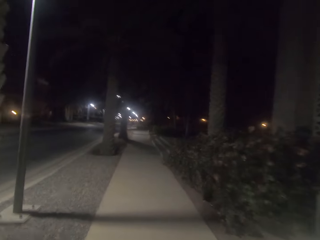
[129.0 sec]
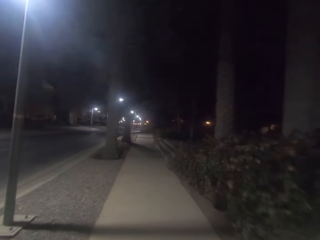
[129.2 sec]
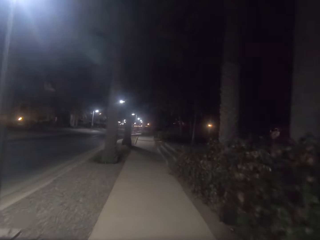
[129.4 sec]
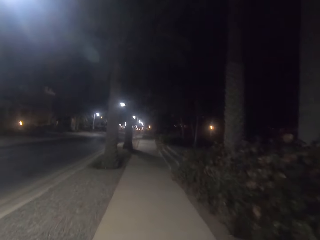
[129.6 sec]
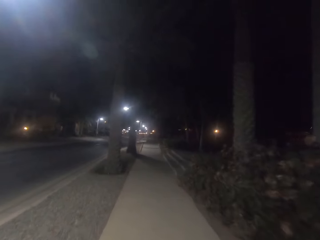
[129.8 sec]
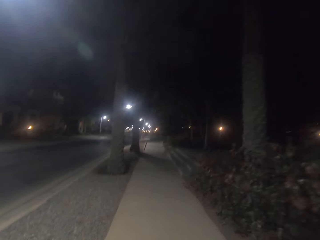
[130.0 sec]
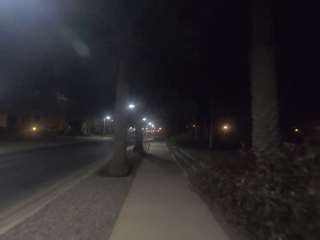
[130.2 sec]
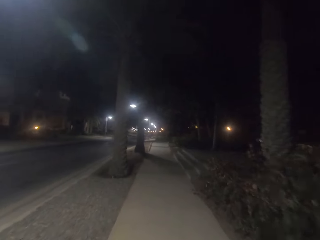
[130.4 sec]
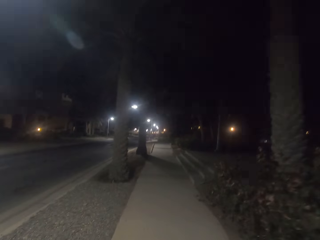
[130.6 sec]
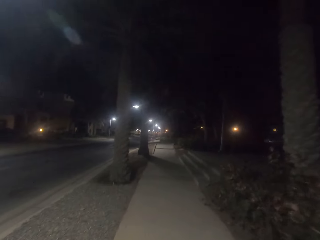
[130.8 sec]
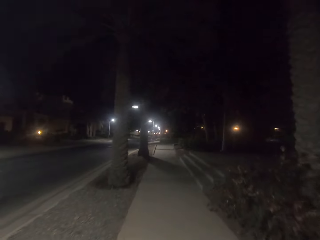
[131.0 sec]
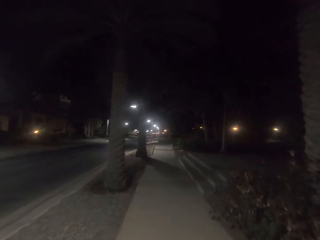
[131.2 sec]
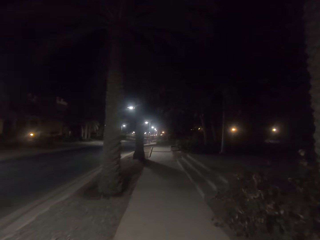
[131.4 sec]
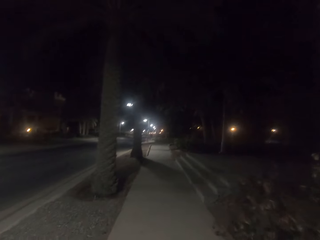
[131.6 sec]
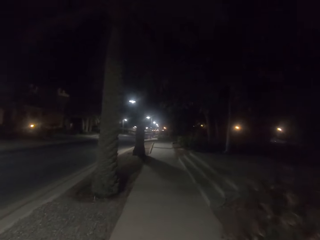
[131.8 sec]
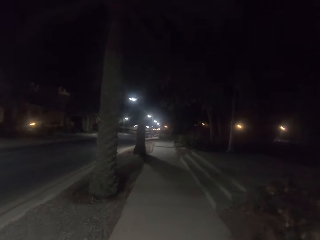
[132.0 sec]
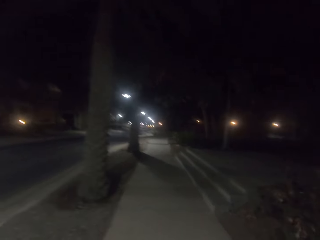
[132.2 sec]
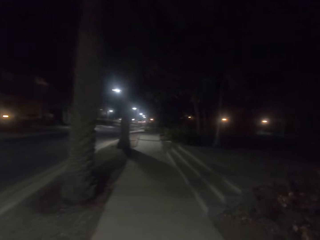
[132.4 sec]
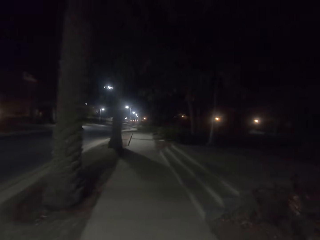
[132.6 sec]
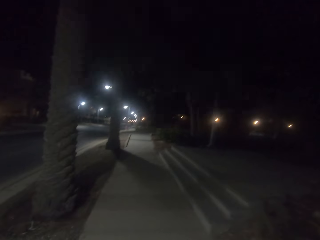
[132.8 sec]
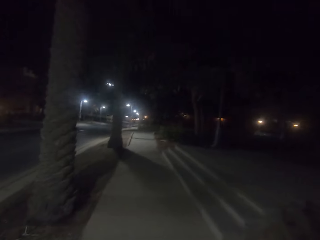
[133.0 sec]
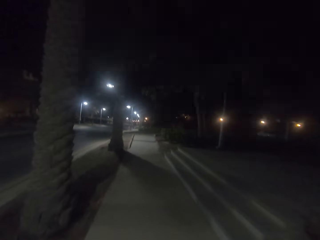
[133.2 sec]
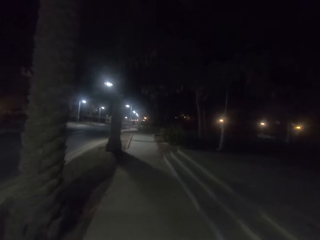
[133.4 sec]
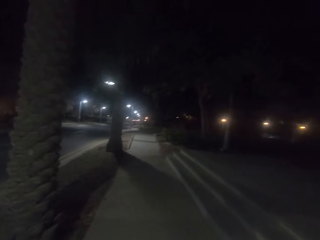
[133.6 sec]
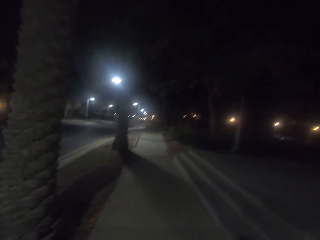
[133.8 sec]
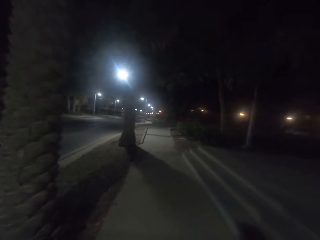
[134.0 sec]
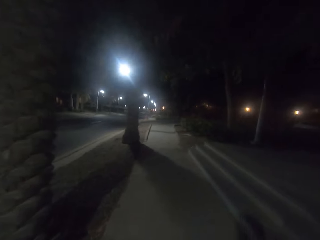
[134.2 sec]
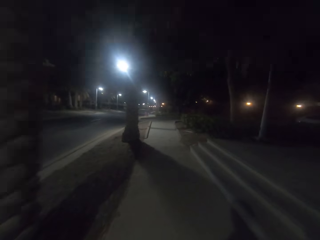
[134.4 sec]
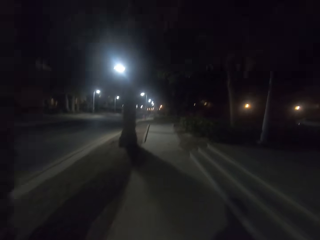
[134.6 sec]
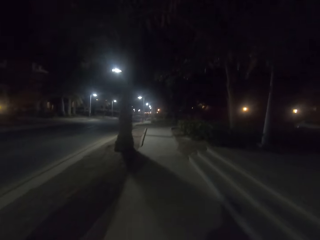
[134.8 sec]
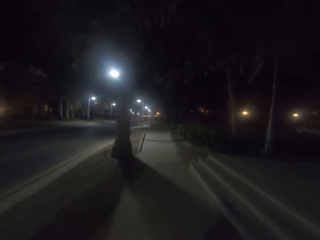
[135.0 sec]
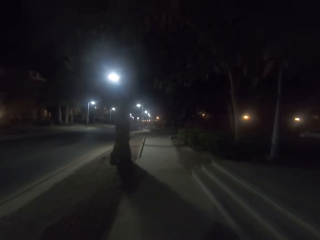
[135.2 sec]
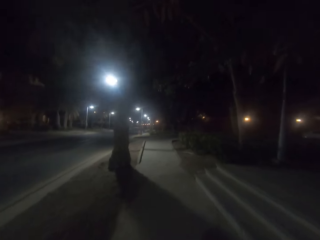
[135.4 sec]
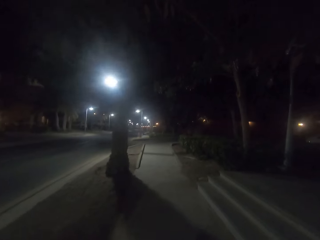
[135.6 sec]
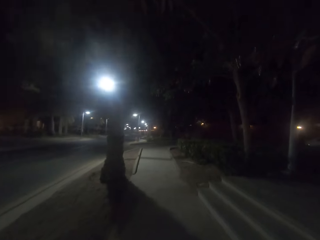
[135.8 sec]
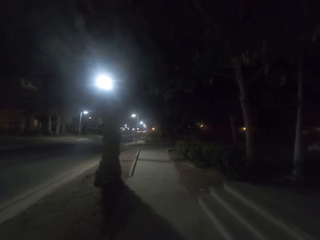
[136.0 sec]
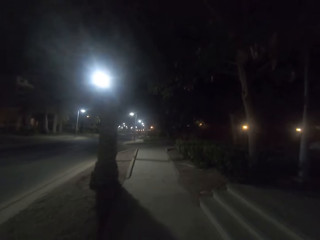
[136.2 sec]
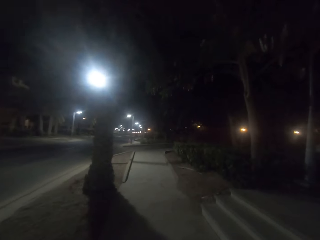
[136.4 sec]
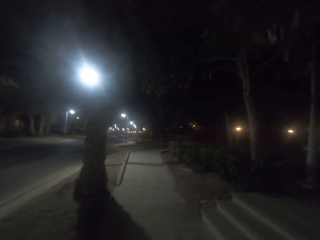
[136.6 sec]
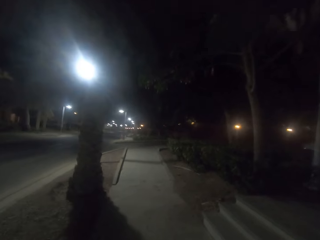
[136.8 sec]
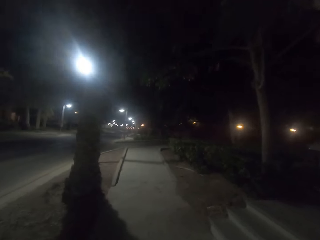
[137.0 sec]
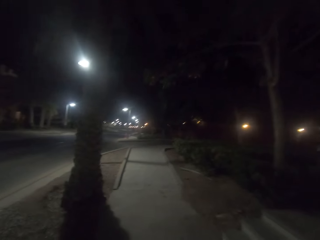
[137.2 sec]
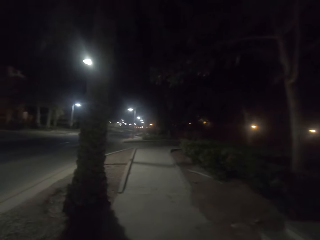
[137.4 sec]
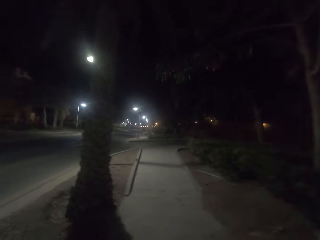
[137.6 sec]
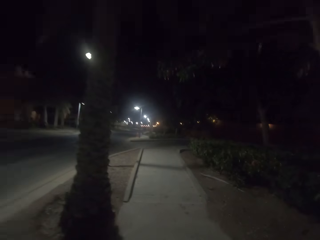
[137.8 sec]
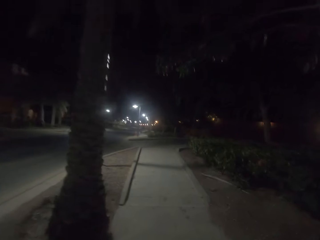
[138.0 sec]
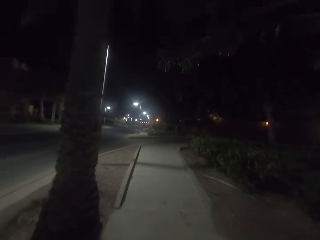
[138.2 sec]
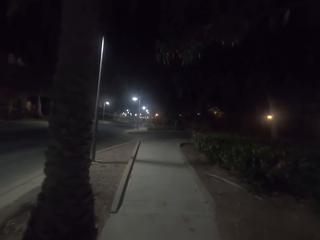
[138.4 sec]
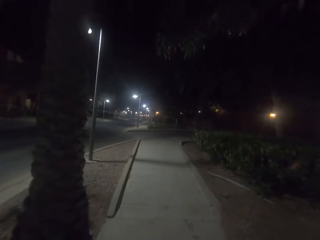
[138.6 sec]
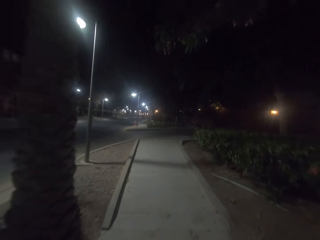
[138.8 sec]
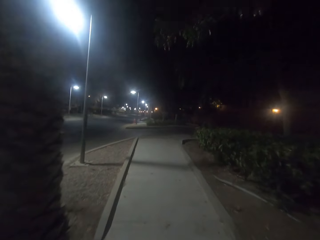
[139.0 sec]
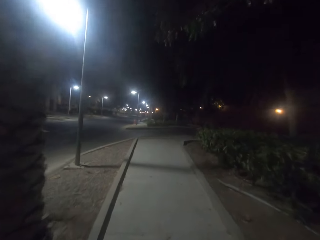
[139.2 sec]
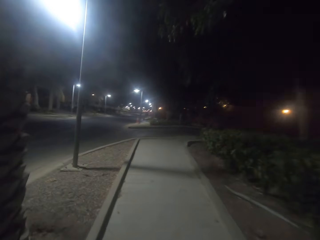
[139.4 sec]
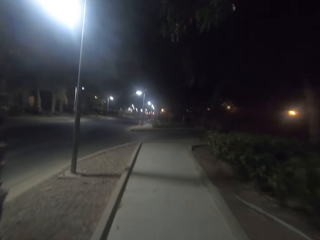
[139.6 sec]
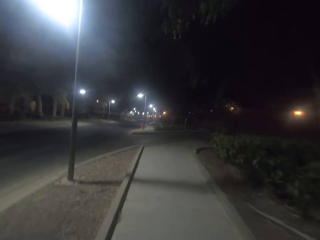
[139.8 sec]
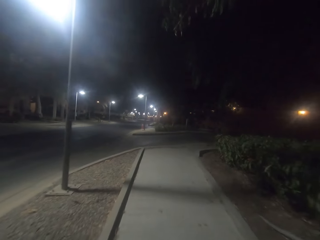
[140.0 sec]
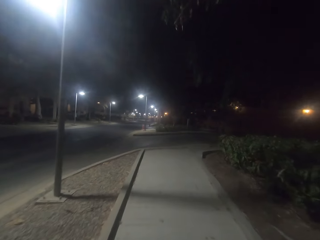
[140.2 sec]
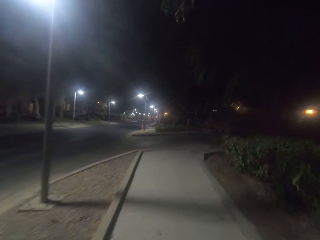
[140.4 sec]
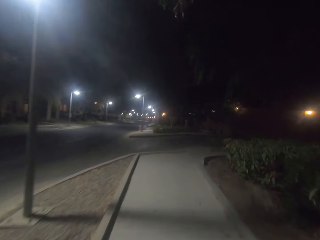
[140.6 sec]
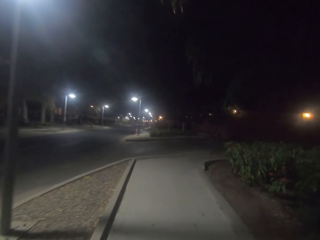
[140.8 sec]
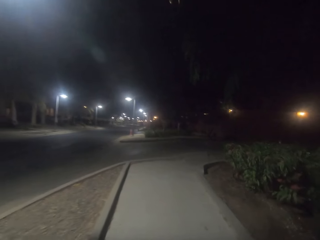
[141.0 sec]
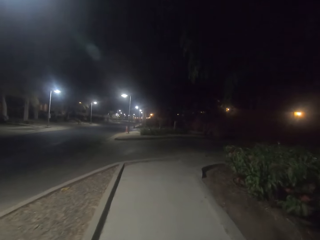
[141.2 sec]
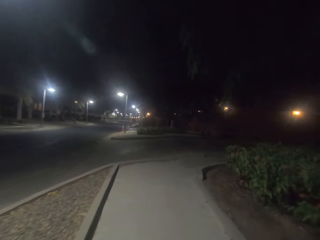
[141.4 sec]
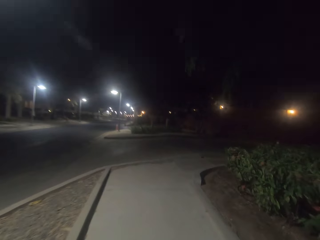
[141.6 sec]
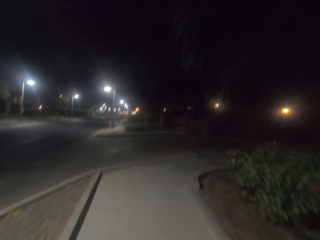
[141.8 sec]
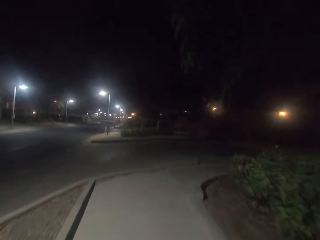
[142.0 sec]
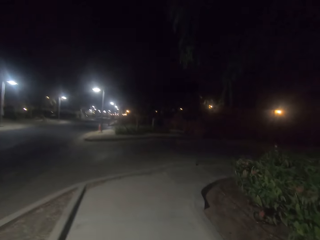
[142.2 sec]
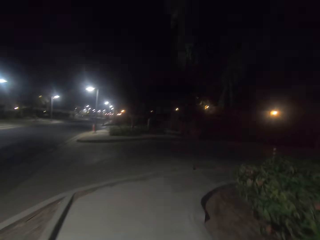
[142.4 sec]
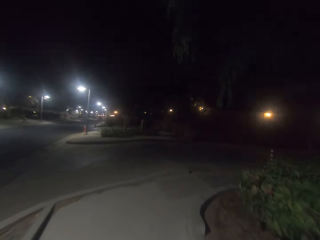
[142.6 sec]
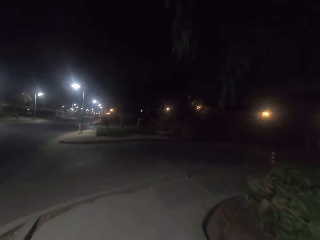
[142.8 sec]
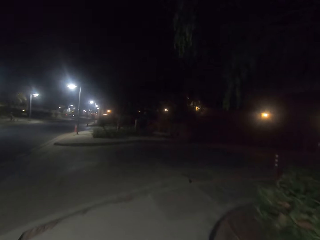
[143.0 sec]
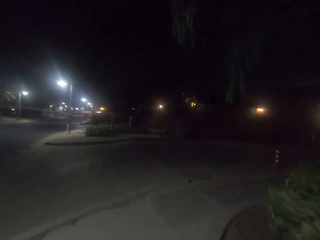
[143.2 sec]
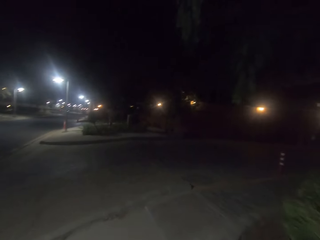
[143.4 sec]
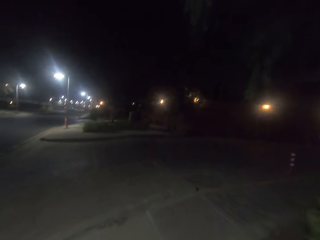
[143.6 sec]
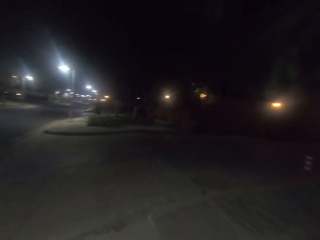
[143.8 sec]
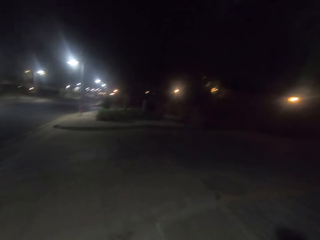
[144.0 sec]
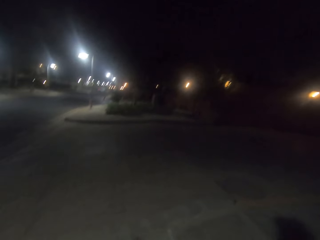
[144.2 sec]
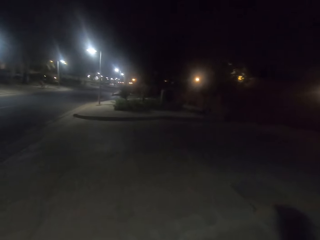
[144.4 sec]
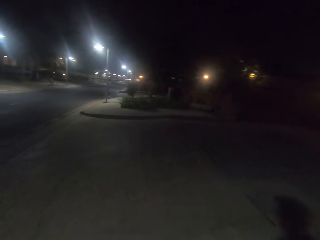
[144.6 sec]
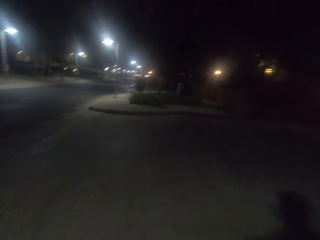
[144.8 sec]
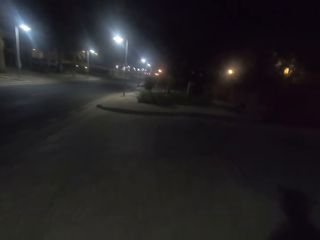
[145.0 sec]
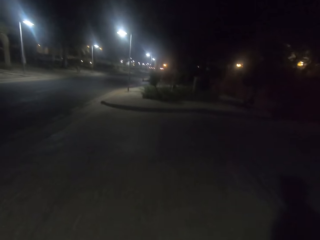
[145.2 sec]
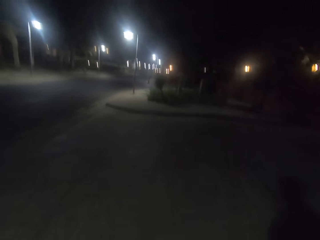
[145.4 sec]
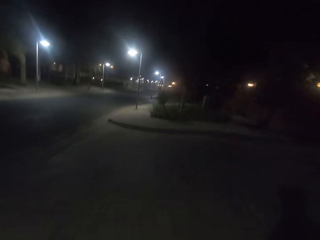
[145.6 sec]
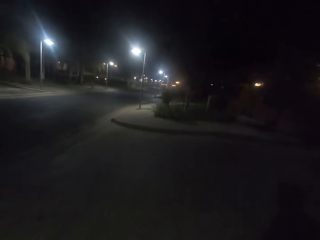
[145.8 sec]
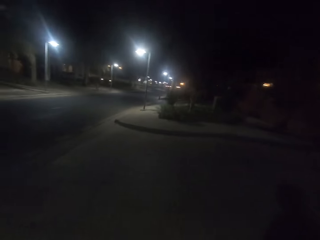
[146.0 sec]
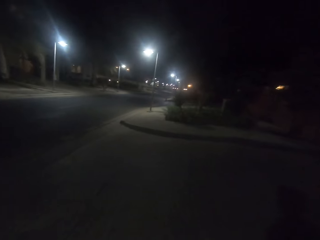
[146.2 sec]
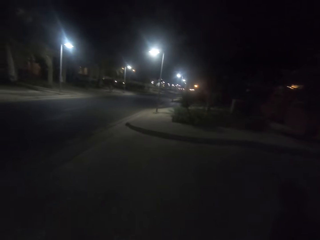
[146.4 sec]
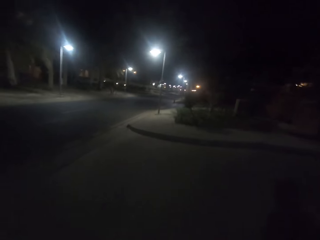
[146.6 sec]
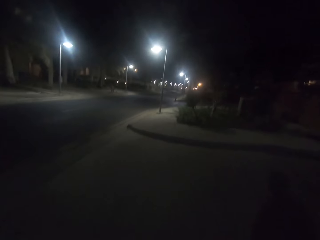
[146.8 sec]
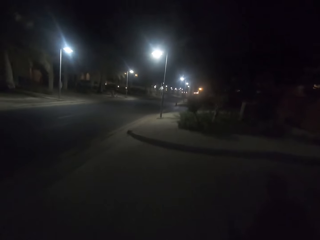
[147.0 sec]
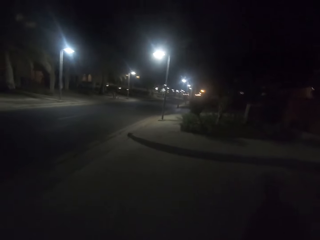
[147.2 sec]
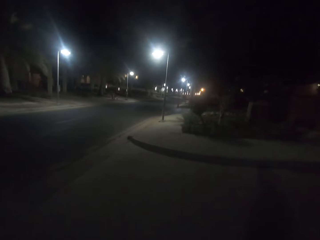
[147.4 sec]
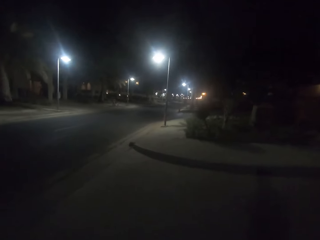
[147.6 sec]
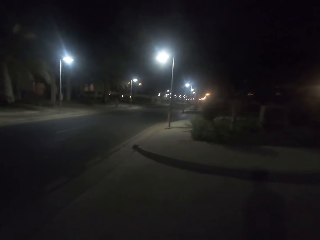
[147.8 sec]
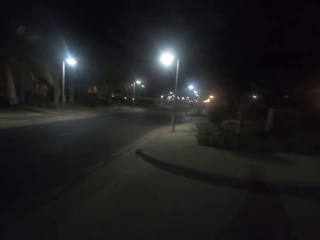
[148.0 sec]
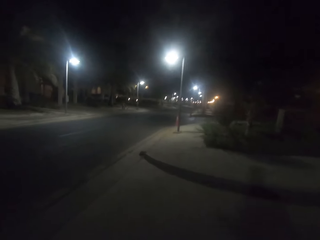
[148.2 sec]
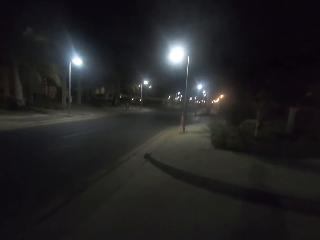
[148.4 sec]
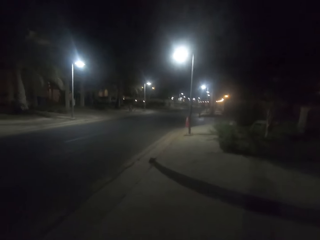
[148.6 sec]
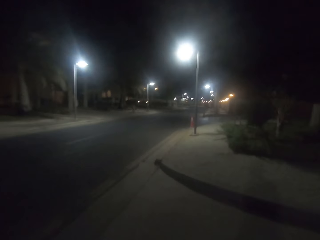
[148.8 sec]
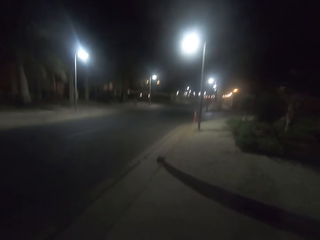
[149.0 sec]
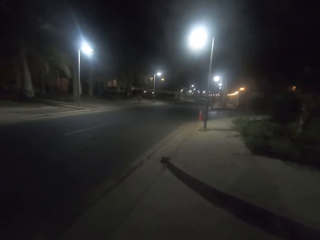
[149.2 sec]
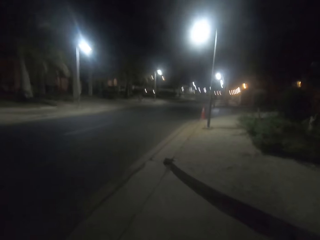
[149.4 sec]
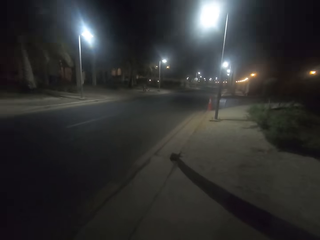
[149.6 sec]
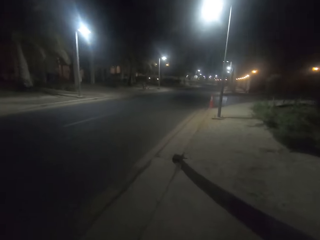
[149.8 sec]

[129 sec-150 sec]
The camera wearer walks on the walkways. They cross the road.
